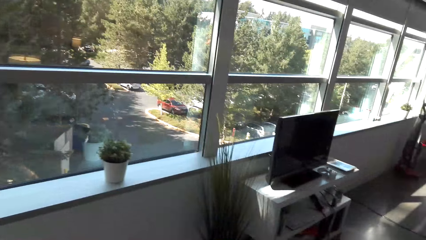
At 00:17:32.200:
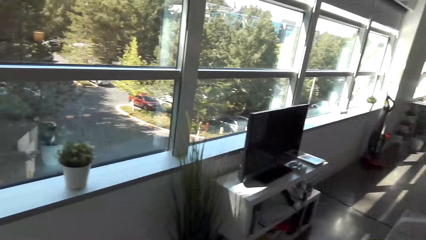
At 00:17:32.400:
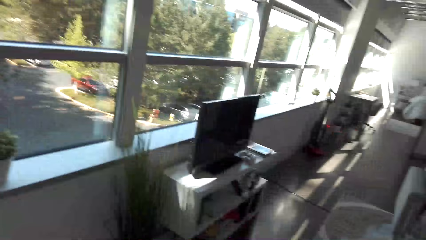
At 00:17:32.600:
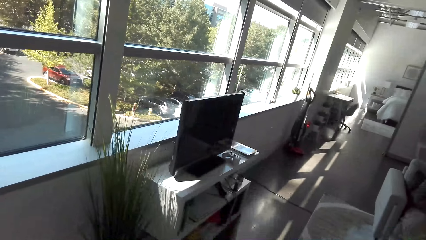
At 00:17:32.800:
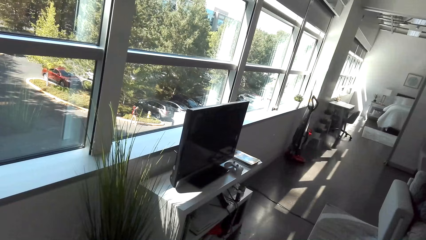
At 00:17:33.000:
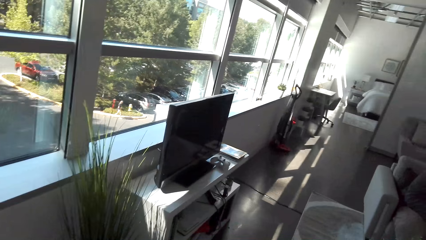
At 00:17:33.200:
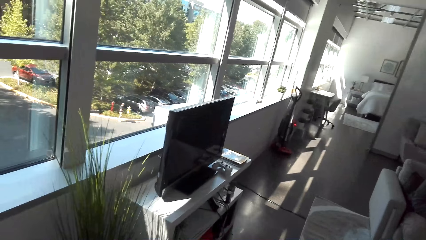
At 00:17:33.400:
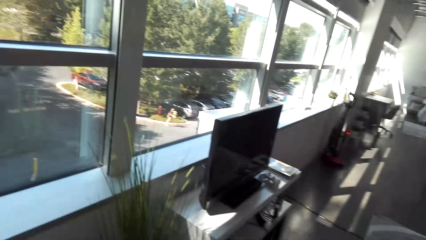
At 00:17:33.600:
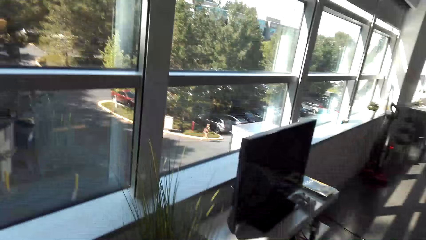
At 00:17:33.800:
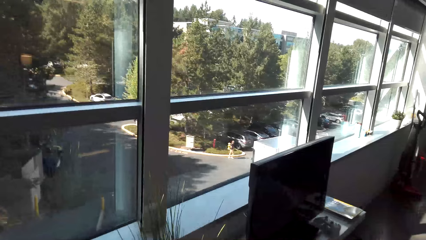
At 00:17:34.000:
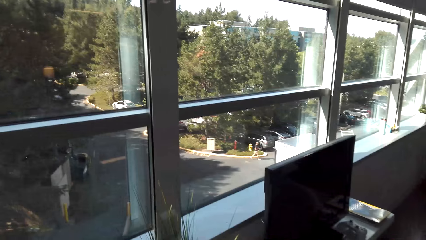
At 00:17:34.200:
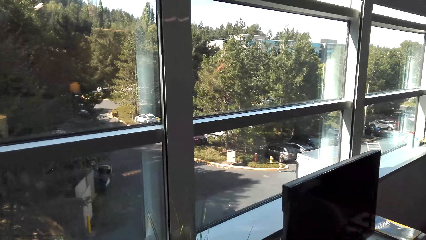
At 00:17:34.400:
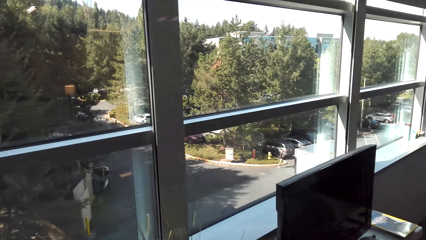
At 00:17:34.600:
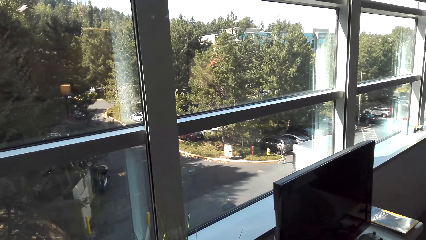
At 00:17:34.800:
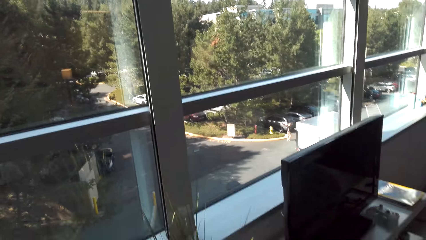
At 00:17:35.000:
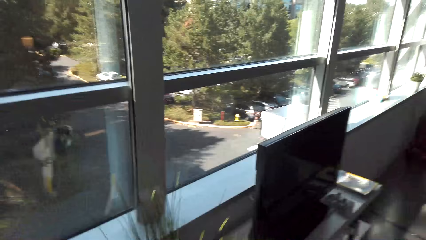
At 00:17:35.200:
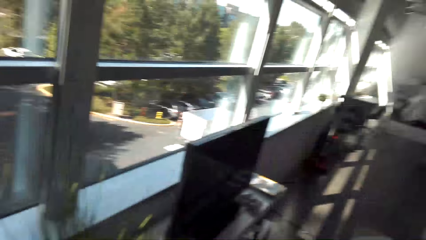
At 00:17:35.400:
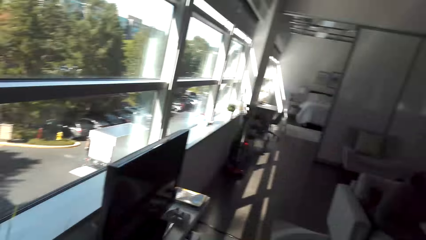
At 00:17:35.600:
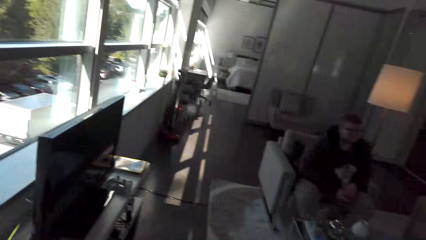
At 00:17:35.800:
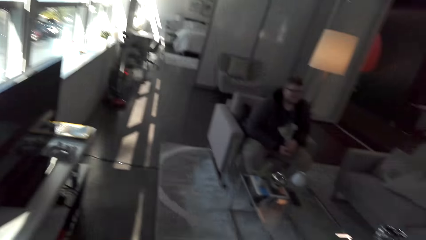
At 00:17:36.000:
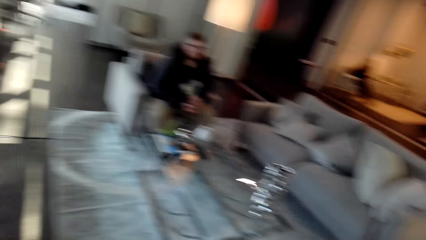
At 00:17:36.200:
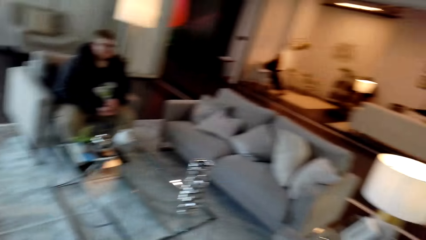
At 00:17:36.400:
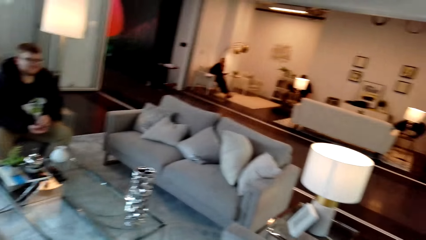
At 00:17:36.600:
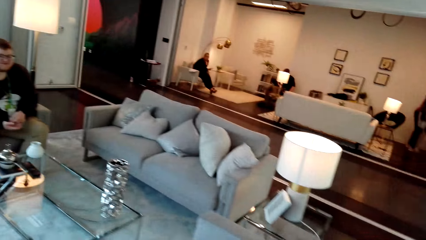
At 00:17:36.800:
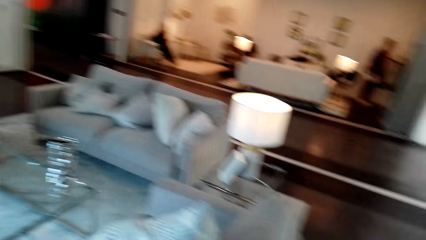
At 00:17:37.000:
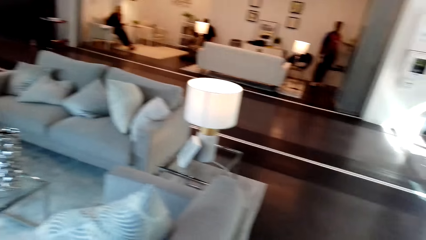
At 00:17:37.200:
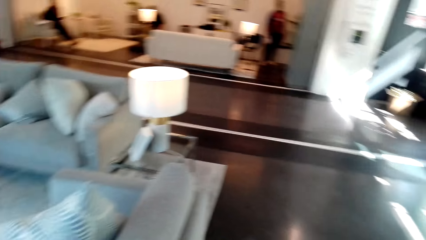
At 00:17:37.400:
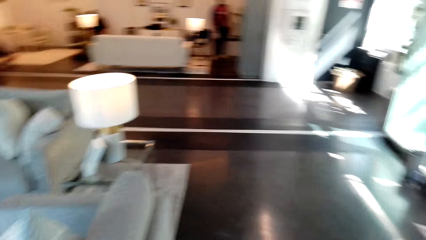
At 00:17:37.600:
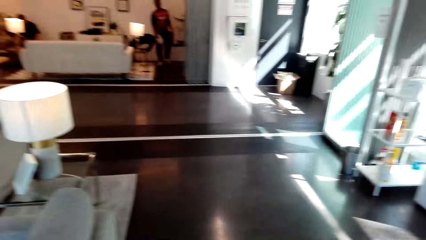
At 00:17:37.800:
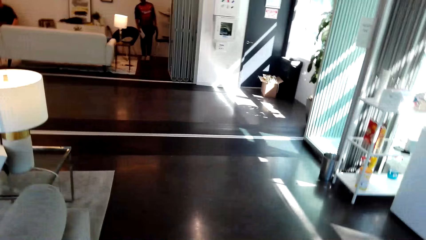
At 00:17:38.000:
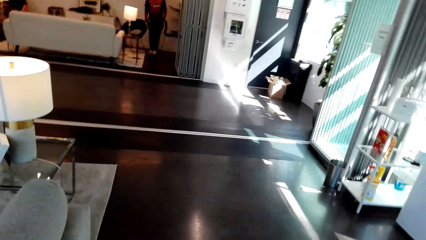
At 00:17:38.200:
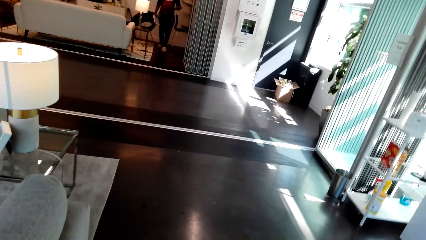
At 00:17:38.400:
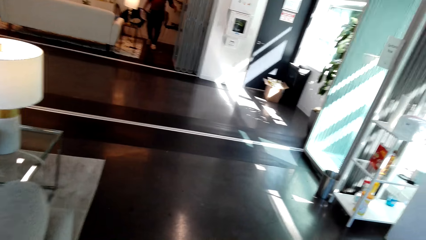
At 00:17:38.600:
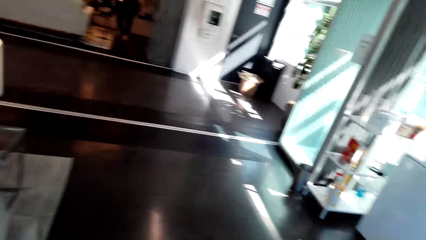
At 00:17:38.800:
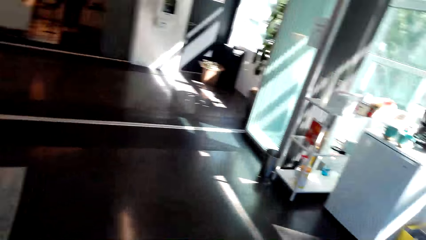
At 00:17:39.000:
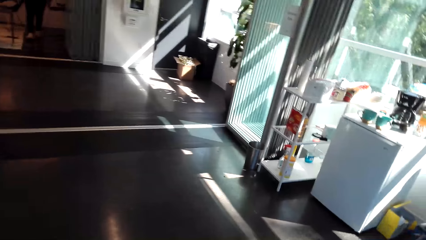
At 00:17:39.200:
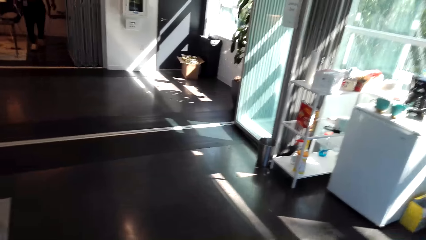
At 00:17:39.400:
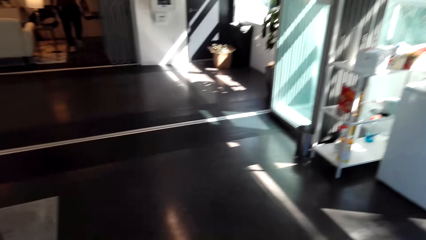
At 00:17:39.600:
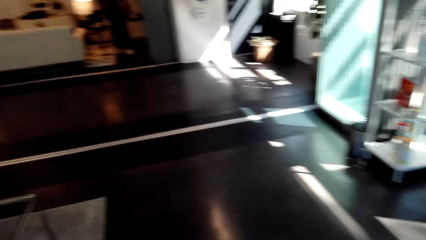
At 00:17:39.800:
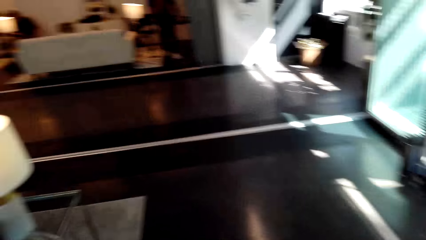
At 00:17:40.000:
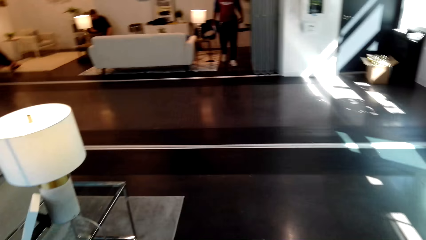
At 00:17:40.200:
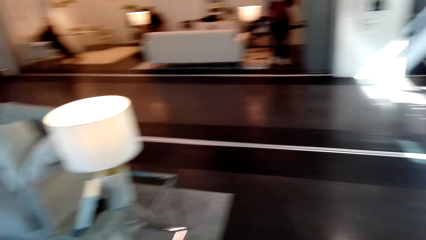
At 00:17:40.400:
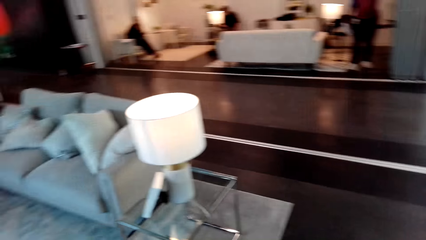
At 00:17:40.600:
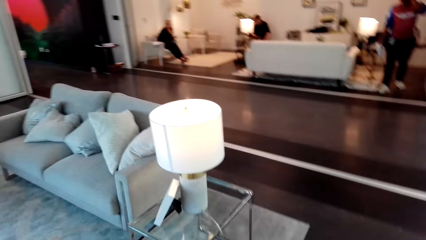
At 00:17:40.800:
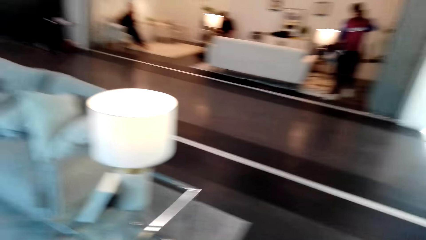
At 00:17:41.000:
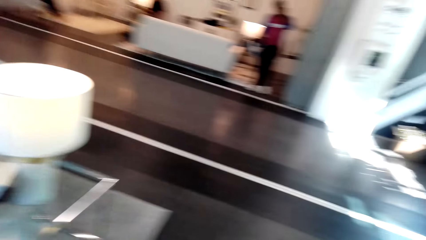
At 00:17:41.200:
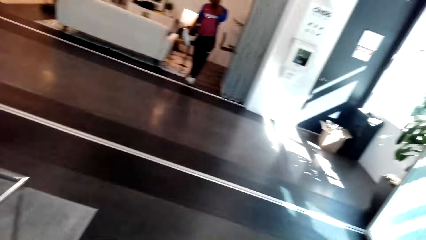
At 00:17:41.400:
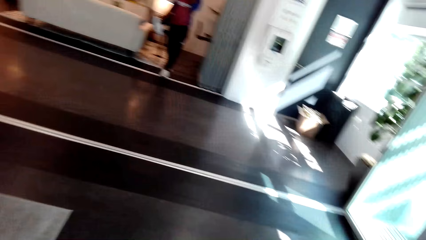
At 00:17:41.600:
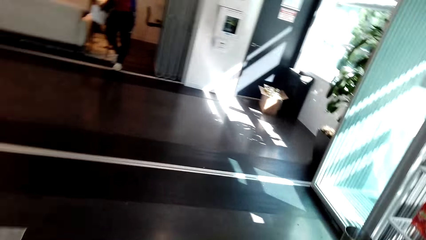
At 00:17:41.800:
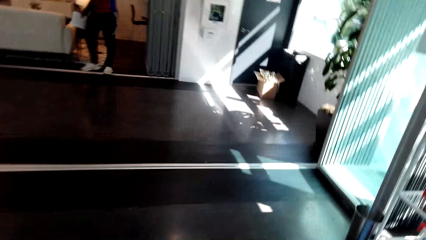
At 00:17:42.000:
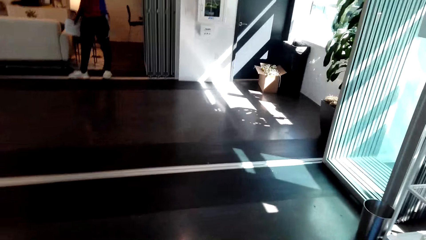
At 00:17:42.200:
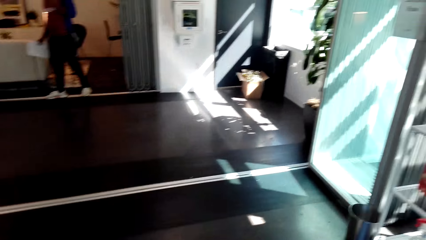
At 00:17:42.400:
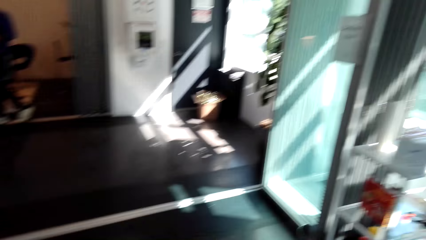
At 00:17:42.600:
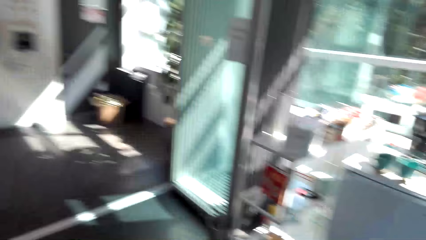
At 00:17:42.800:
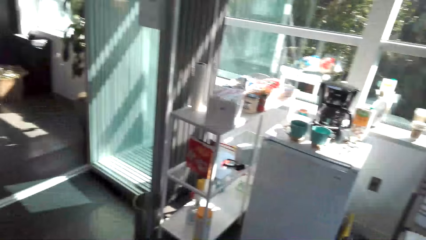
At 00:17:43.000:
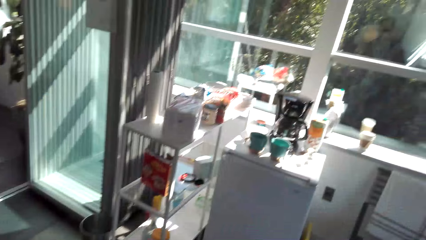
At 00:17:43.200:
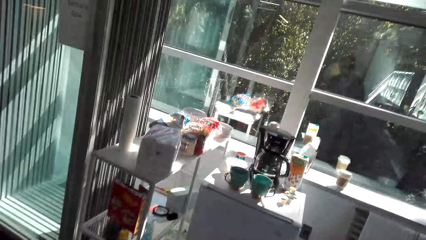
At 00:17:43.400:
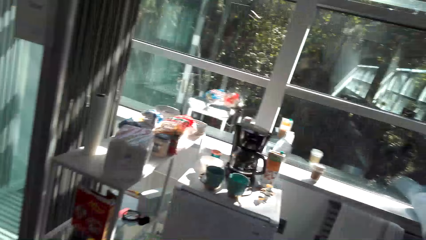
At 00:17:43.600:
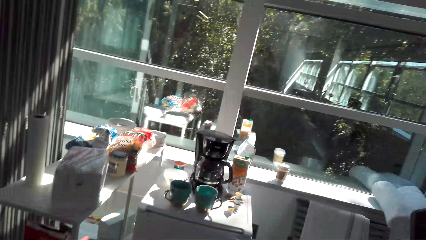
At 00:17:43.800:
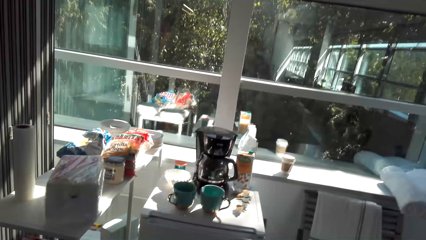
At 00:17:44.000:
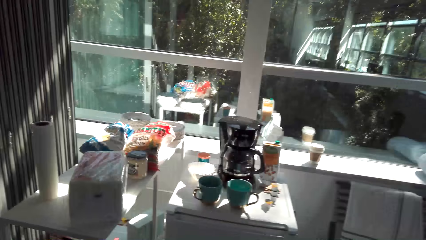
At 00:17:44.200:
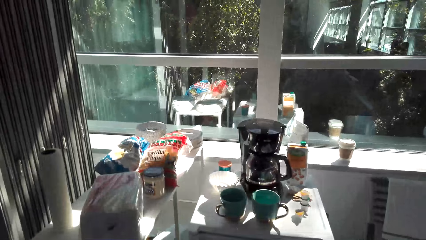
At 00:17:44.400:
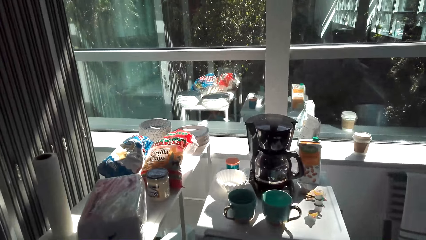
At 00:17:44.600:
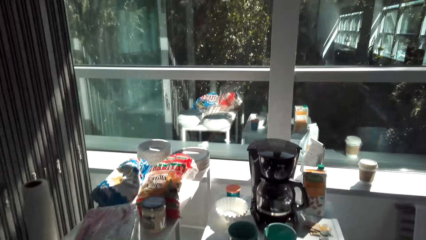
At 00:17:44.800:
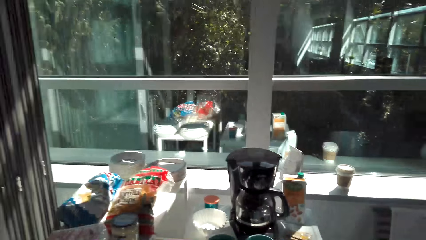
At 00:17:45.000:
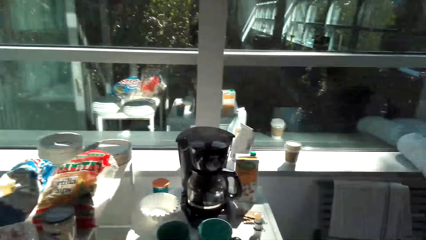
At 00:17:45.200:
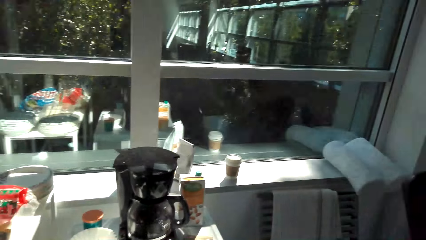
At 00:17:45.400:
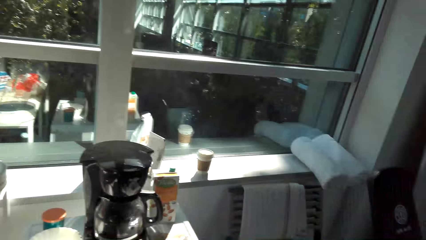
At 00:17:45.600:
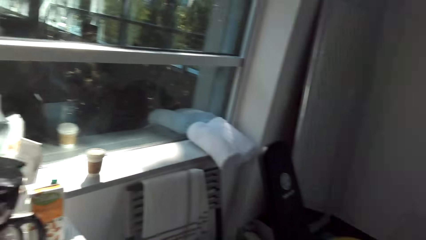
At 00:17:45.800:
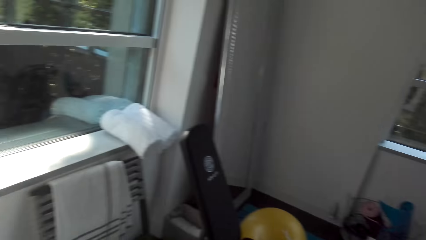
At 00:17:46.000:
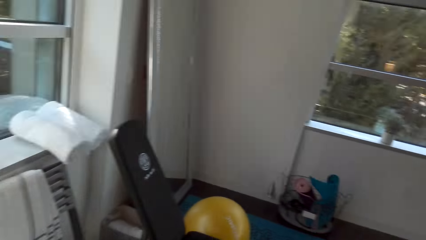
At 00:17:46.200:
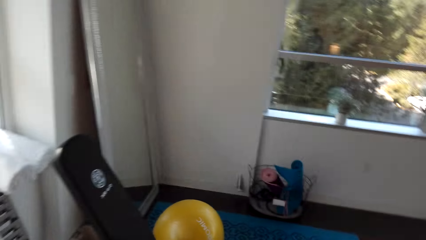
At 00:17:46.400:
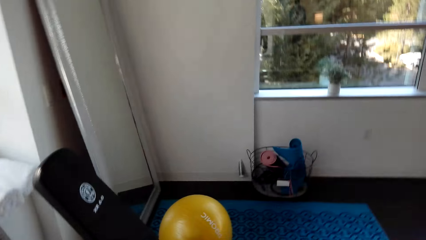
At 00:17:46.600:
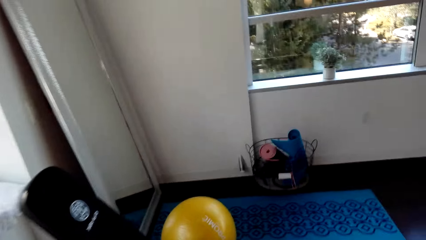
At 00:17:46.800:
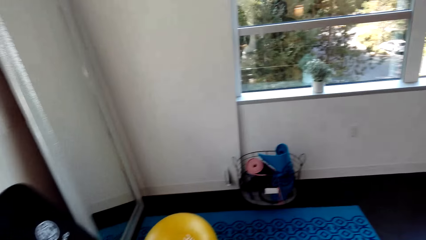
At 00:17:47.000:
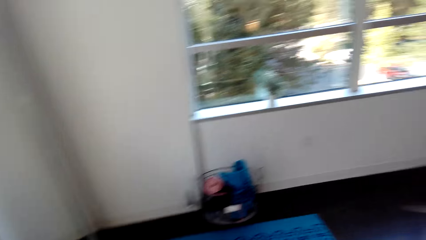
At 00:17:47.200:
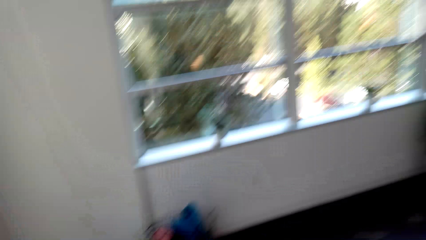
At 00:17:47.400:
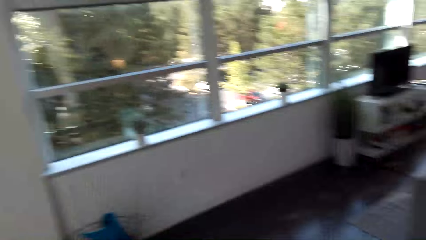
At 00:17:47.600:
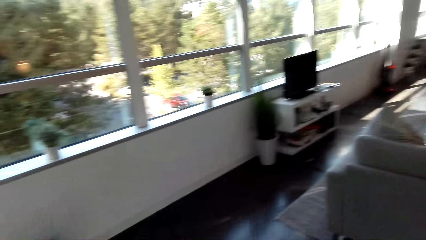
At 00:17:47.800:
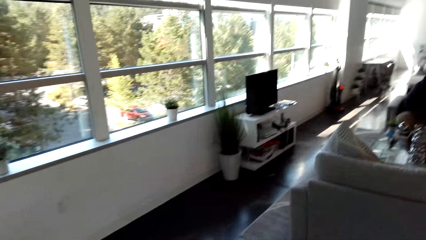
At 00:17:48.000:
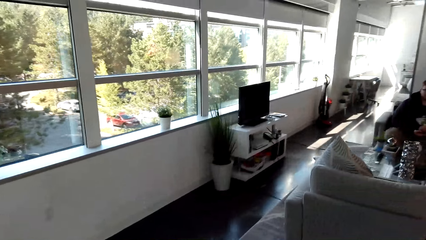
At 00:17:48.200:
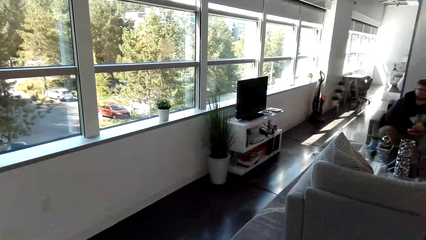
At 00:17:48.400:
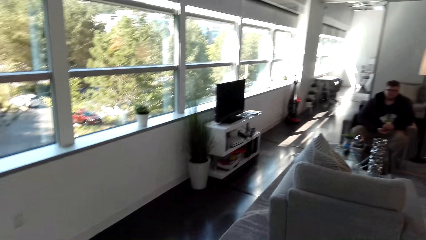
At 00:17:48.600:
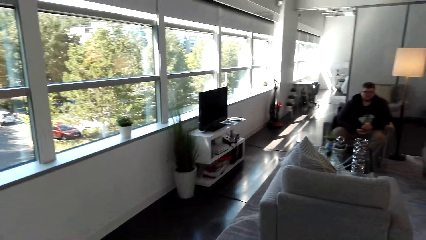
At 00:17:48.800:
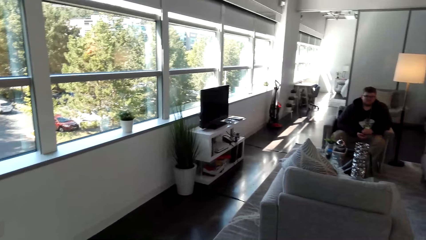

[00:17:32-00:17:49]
The camera wearer looks at a man. They walk around the house and look around.
